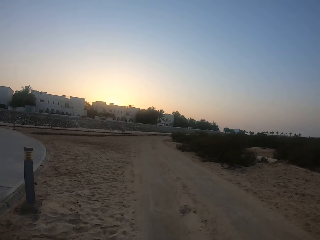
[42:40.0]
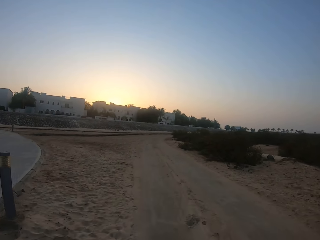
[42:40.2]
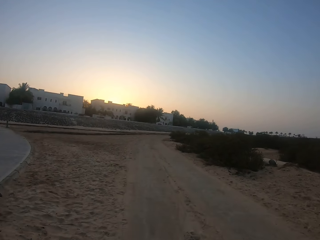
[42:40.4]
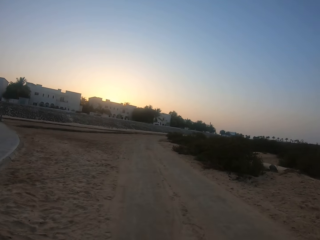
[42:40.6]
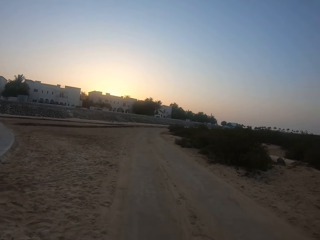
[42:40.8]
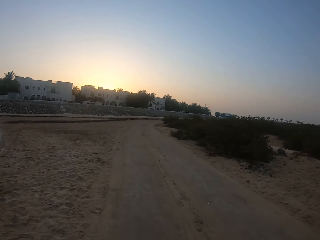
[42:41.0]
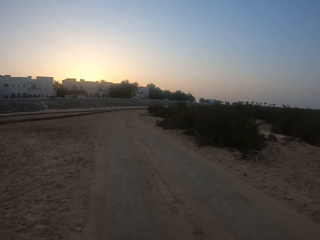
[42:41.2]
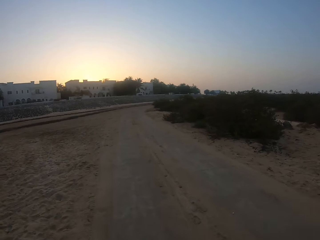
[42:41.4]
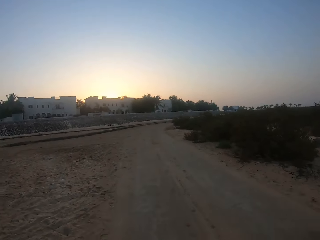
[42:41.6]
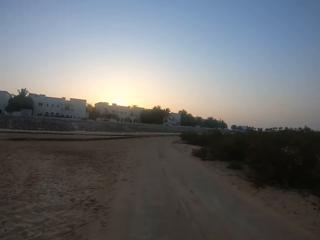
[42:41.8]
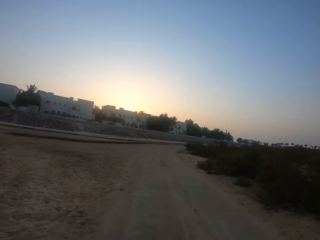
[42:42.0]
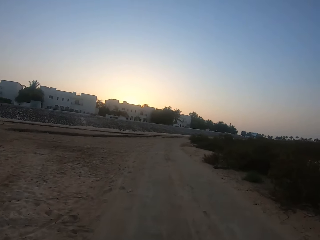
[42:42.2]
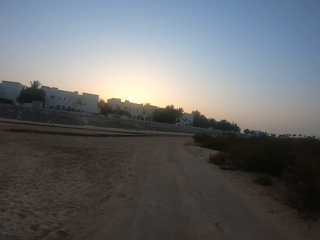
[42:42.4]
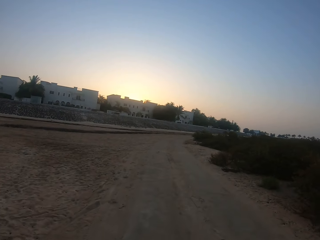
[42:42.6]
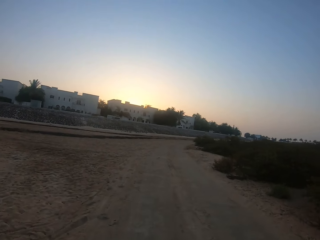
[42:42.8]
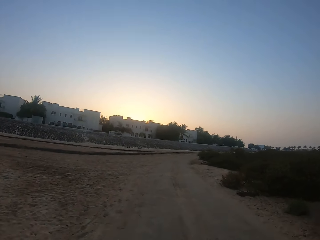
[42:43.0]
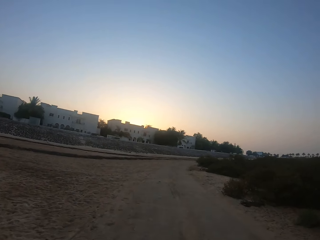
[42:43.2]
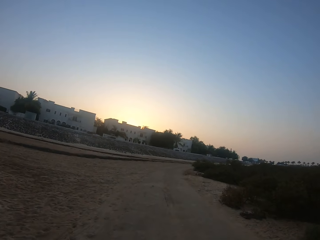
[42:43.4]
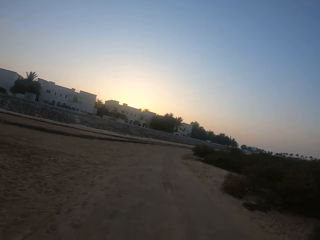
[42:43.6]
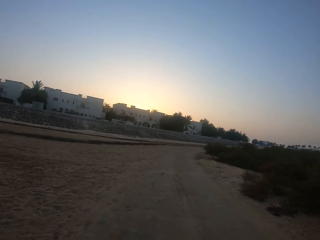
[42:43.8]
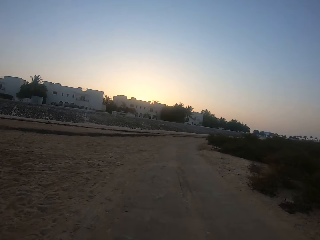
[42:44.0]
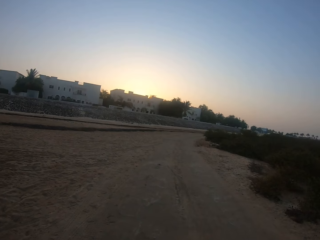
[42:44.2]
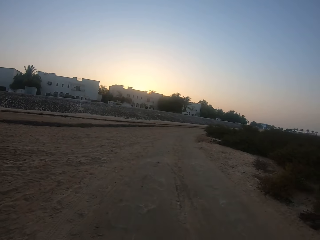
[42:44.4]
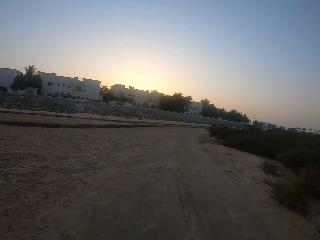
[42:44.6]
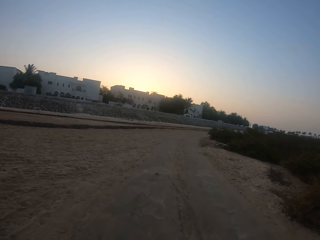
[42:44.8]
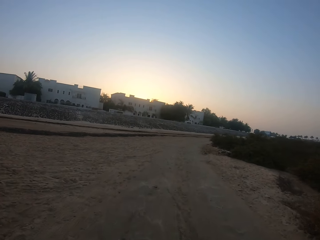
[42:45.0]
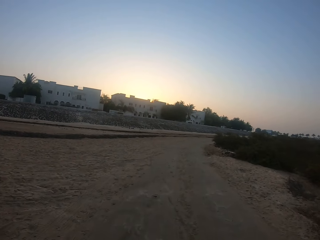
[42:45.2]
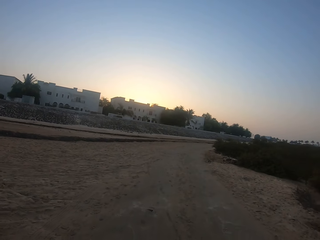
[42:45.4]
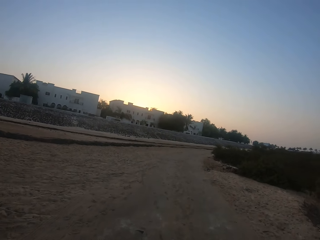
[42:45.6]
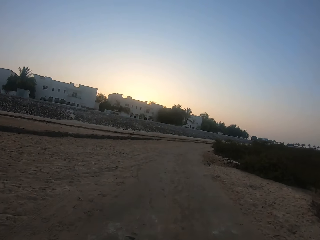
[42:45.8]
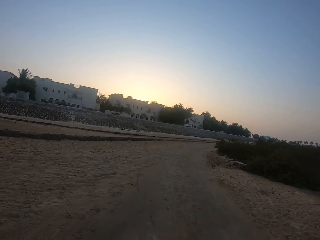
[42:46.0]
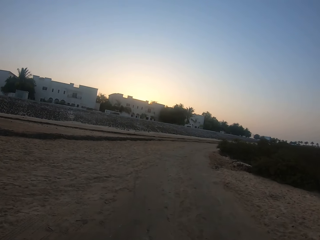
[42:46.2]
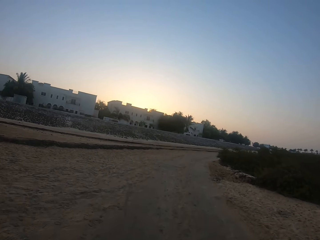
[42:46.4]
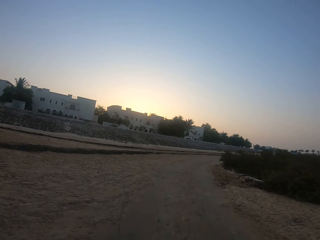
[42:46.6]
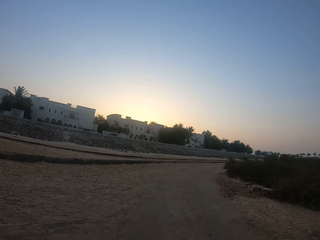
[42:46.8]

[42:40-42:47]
The camera wearer looks around.

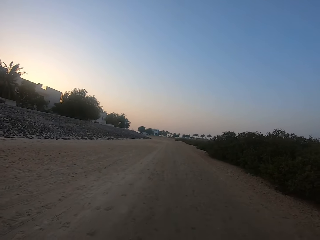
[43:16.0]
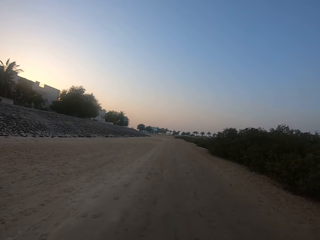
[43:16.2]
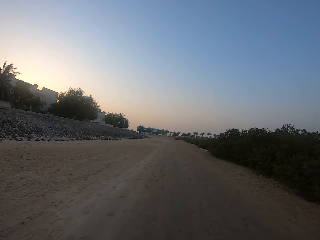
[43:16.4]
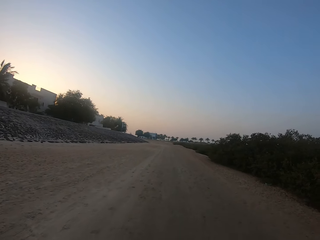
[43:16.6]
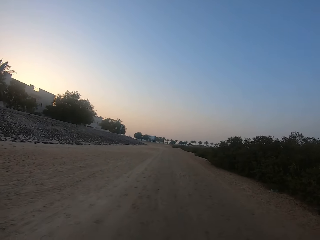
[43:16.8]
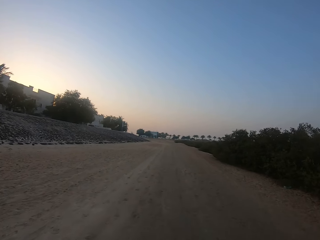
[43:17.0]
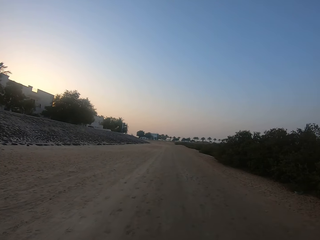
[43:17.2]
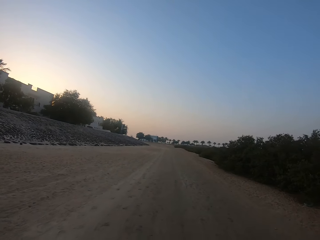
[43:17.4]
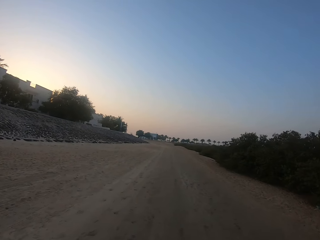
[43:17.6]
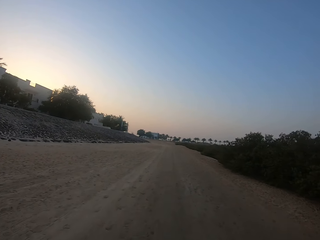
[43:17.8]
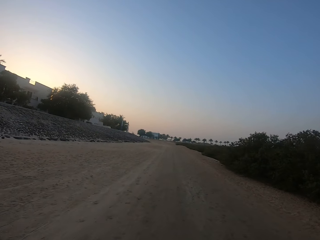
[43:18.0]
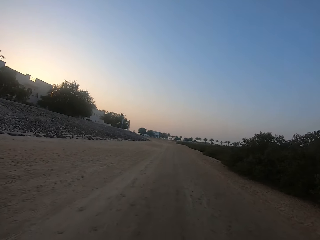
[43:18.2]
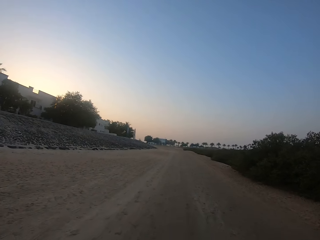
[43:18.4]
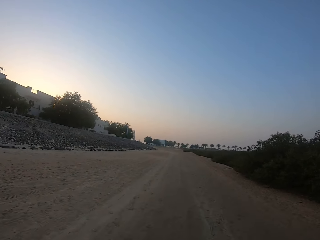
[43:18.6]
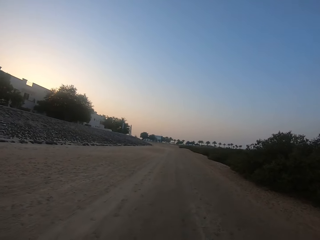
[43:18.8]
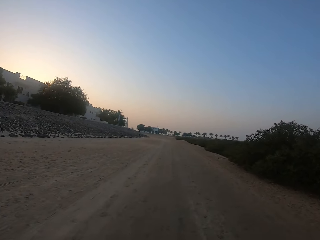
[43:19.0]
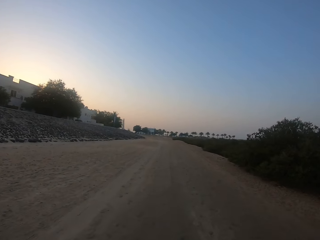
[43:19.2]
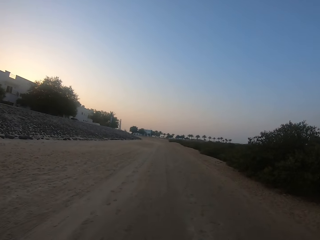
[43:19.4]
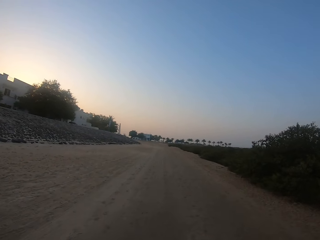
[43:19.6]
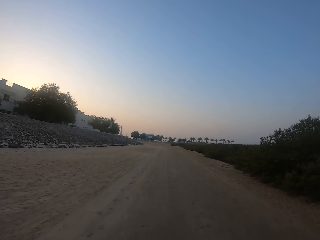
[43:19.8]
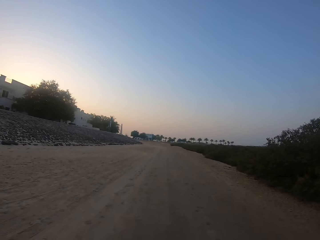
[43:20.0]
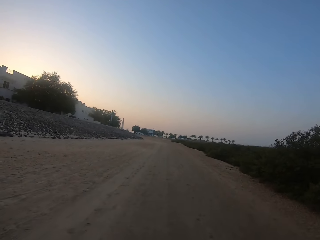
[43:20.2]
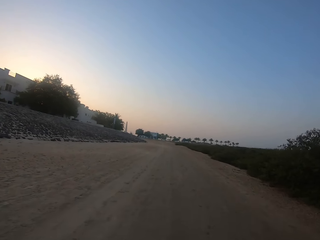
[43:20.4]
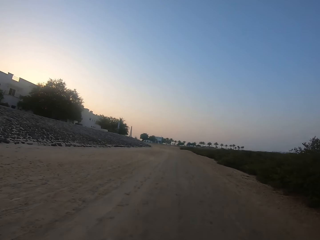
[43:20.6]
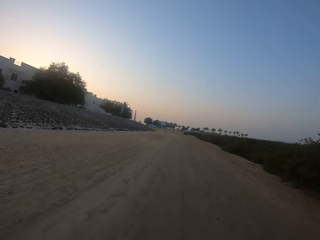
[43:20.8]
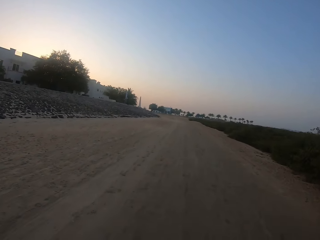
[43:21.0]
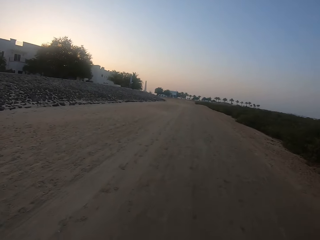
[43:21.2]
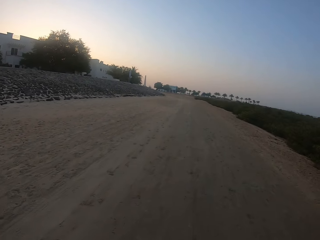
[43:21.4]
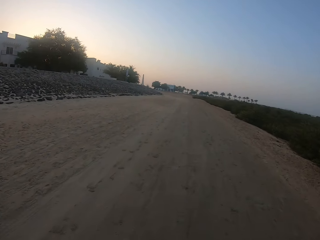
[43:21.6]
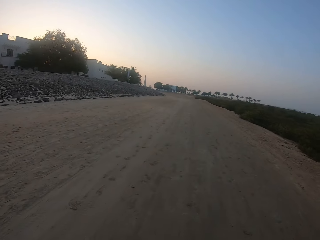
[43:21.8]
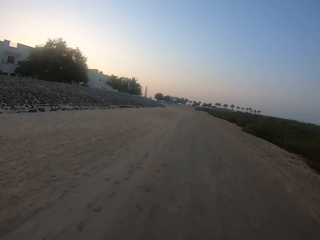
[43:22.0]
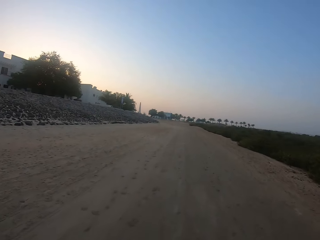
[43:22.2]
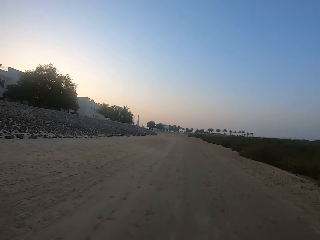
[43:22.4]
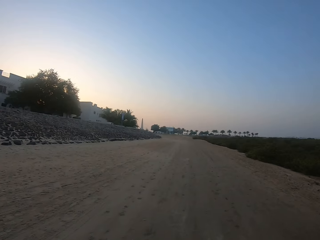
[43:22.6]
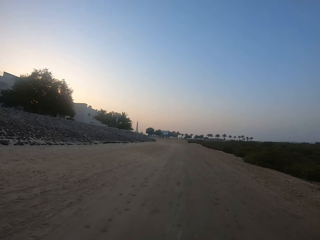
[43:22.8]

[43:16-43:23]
The camera wearer jogs along the road.

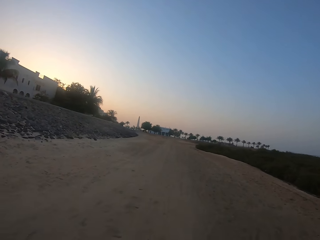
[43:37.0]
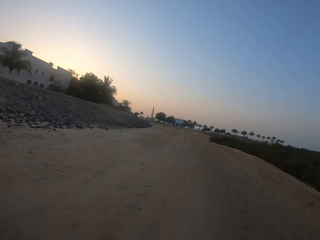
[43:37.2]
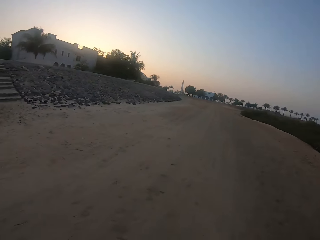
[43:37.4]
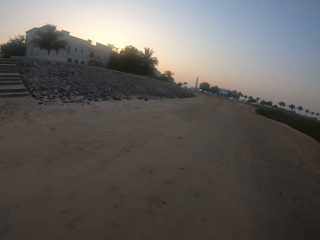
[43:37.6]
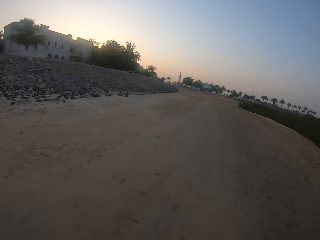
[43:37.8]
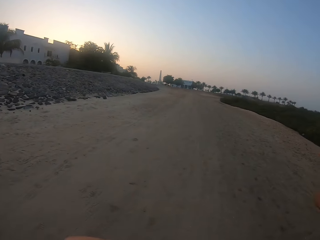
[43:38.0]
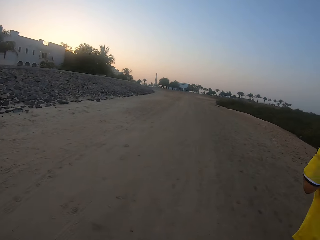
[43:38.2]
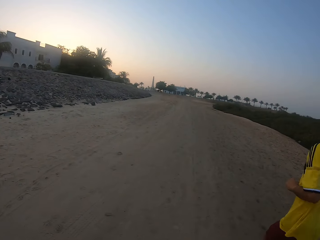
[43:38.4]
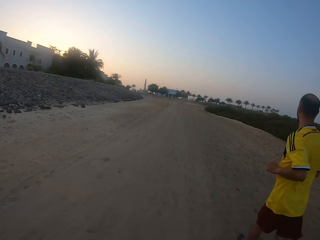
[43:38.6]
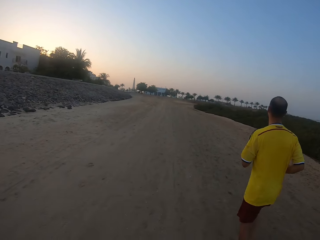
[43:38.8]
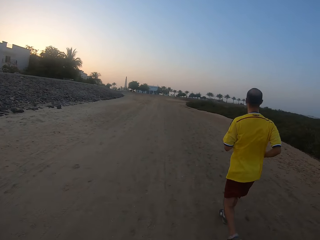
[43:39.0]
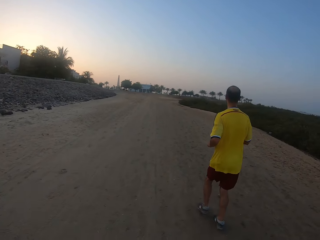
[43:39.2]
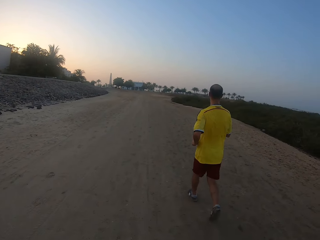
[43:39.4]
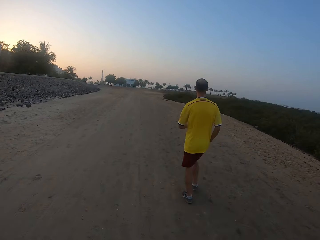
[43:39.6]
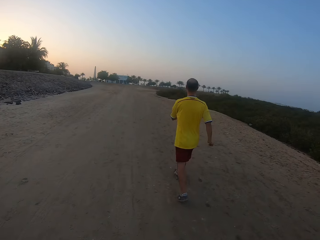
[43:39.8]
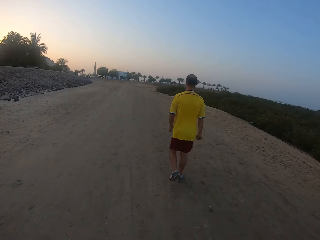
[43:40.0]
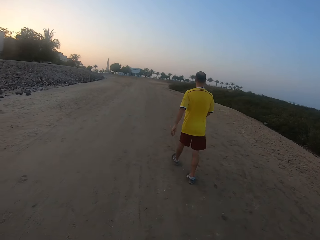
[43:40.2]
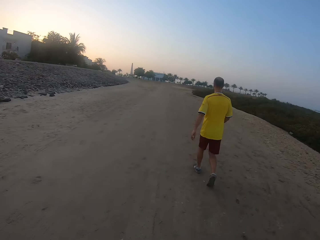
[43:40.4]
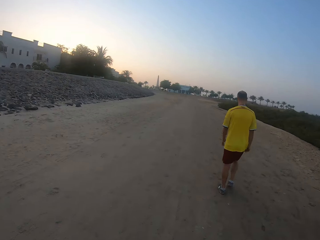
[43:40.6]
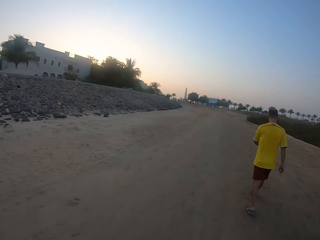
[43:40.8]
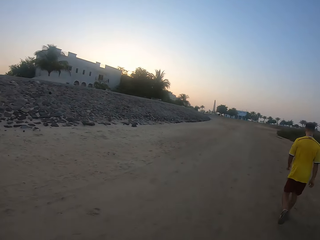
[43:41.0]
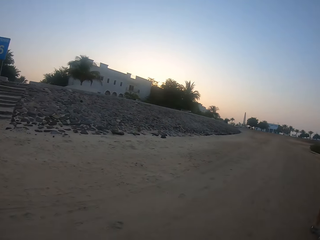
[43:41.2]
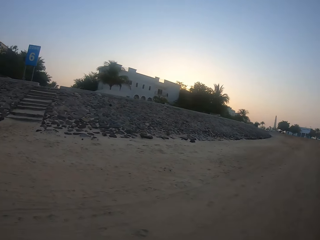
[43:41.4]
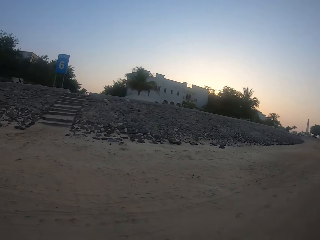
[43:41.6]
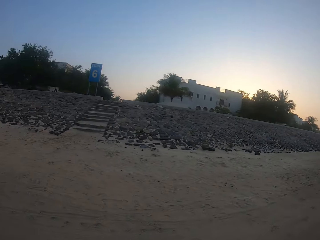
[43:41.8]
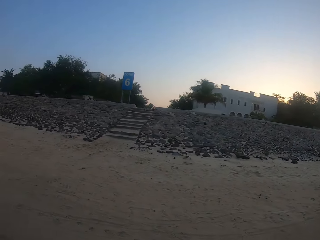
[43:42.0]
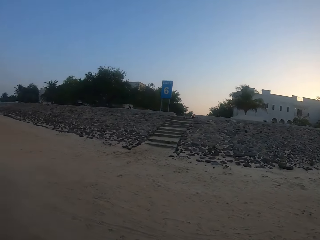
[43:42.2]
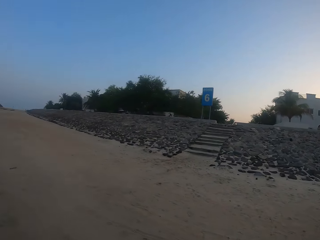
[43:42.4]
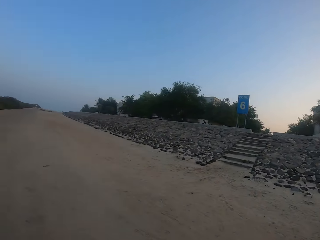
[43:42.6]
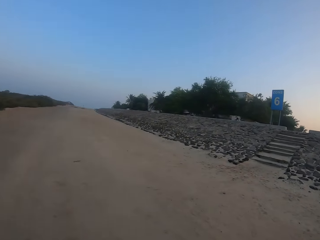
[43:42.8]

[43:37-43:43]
A man jogs along the road. The man walks along the road. The camera wearer turns around.

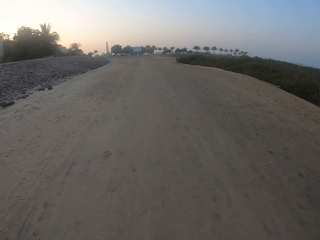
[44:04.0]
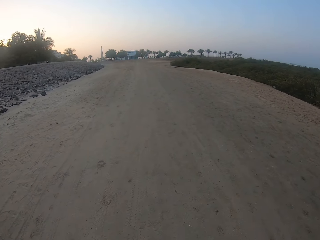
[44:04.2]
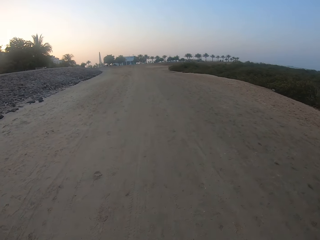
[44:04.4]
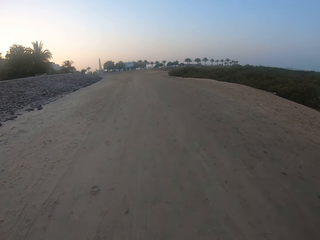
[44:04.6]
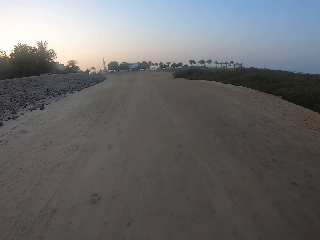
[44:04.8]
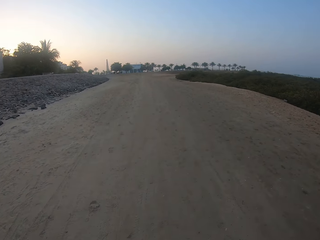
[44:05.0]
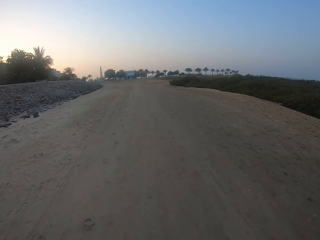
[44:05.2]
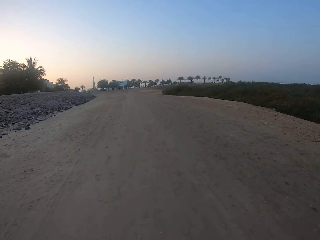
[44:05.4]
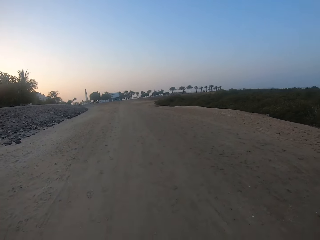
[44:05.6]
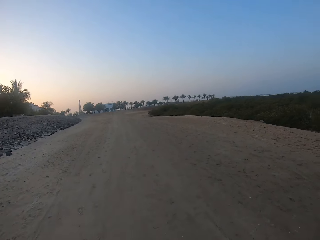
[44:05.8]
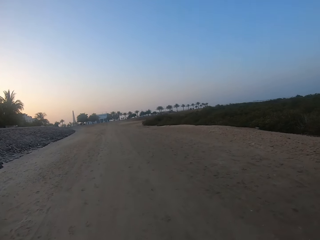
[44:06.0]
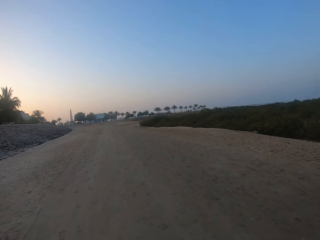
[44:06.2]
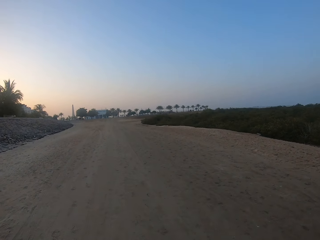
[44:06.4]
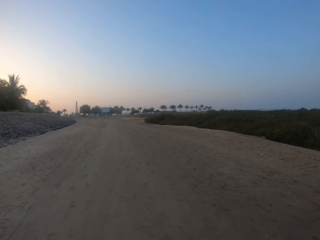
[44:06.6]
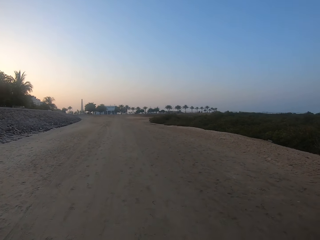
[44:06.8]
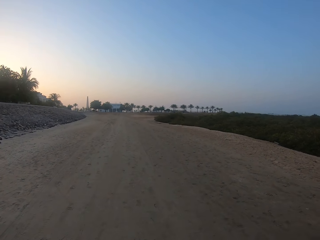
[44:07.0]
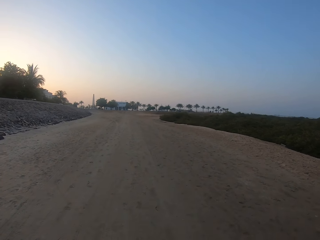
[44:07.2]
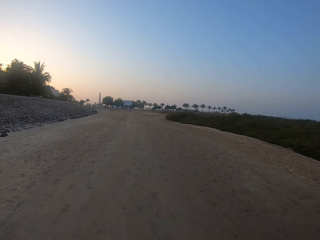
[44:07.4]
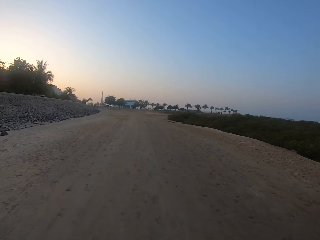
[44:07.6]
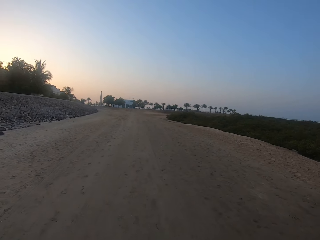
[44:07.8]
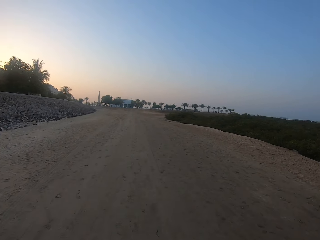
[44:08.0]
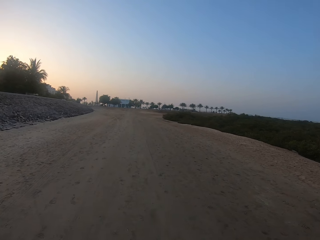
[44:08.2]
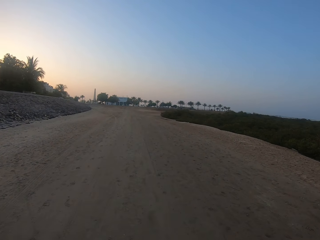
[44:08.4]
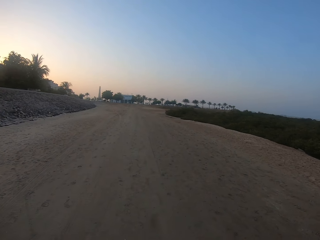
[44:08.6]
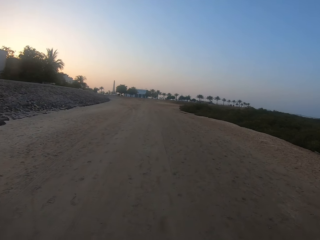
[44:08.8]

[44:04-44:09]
The camera wearer walks along the road.
